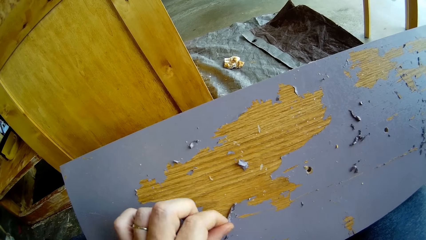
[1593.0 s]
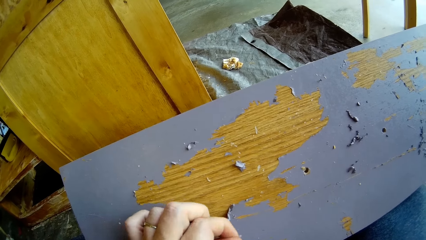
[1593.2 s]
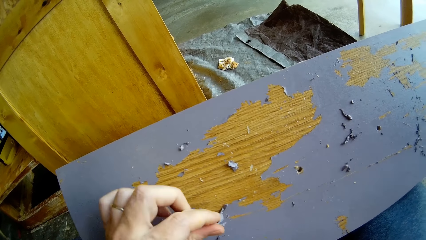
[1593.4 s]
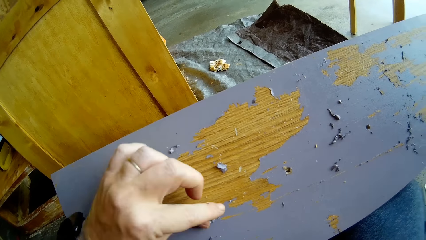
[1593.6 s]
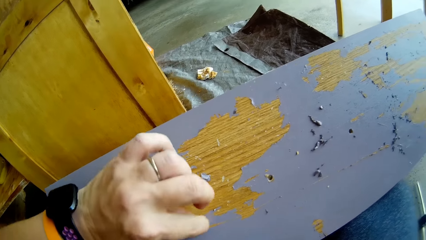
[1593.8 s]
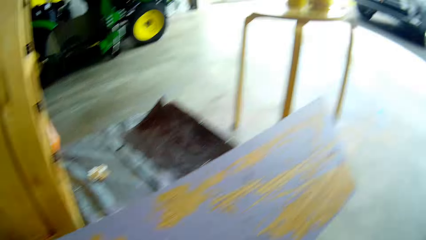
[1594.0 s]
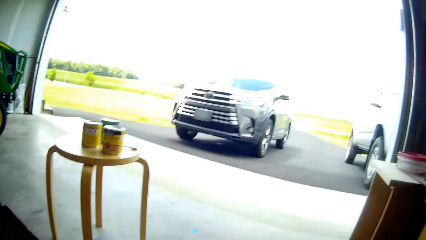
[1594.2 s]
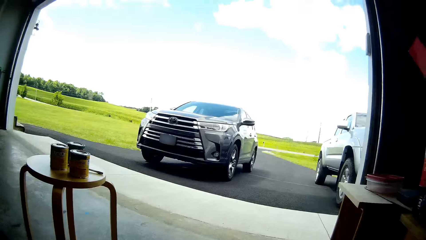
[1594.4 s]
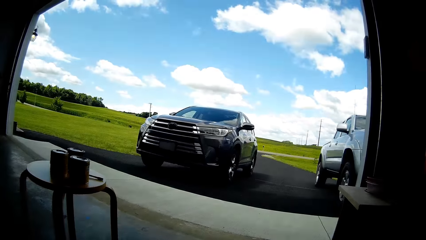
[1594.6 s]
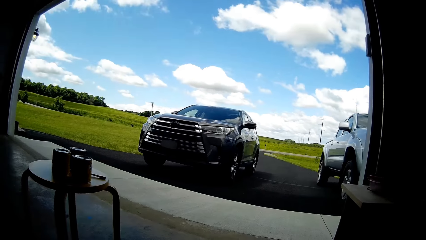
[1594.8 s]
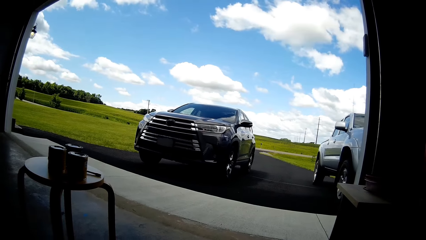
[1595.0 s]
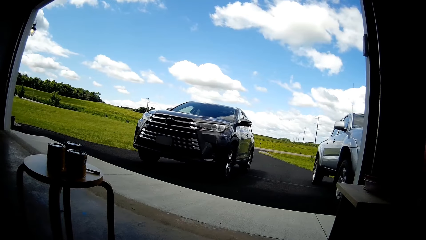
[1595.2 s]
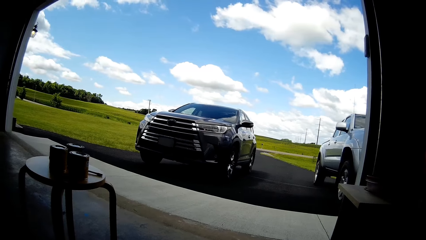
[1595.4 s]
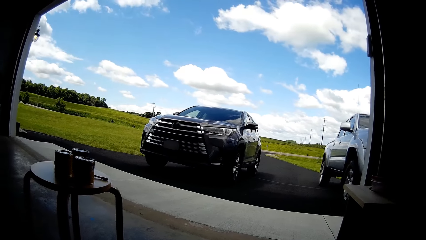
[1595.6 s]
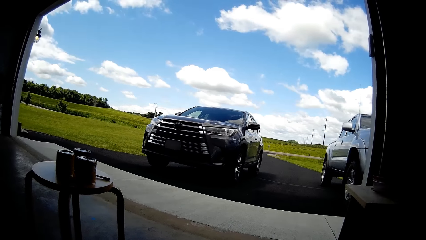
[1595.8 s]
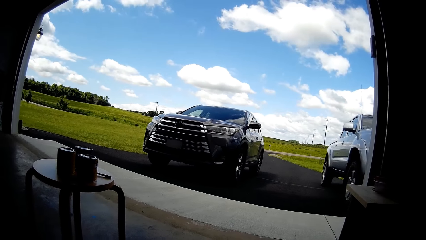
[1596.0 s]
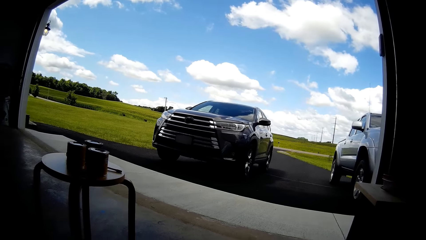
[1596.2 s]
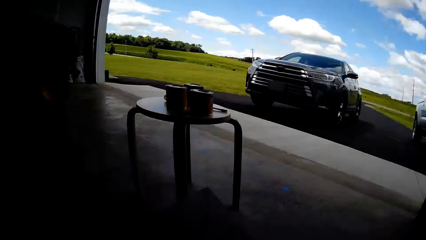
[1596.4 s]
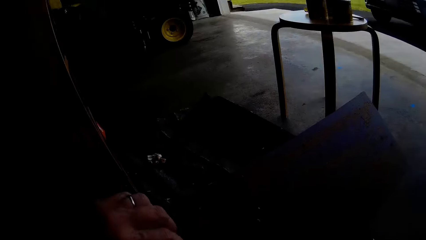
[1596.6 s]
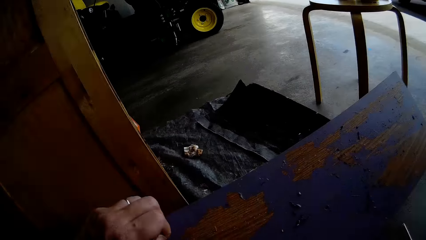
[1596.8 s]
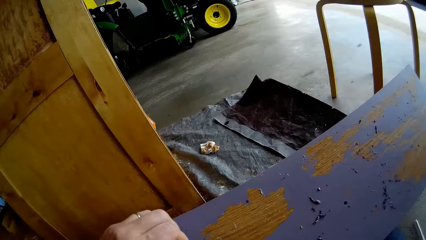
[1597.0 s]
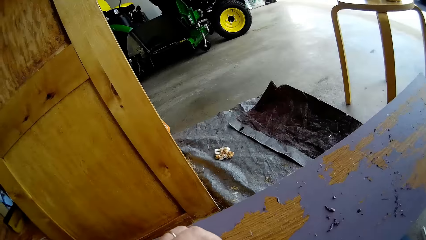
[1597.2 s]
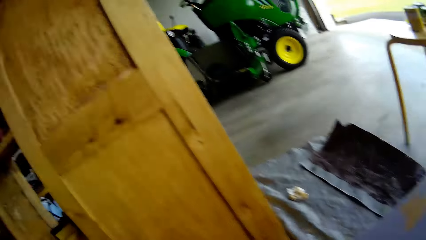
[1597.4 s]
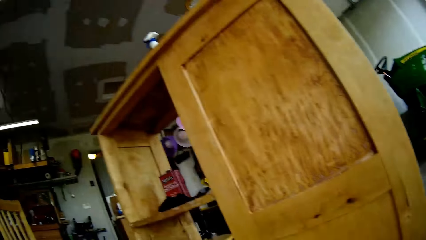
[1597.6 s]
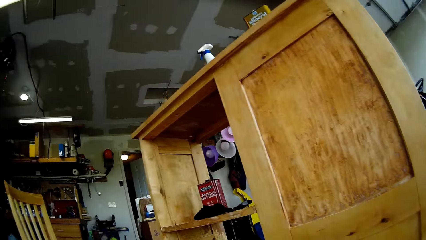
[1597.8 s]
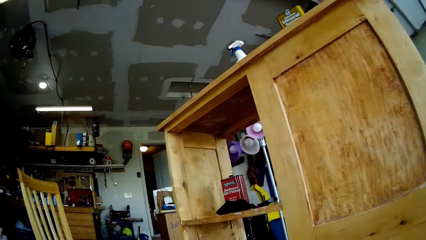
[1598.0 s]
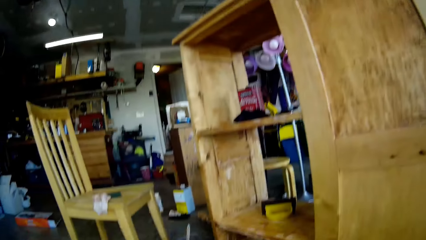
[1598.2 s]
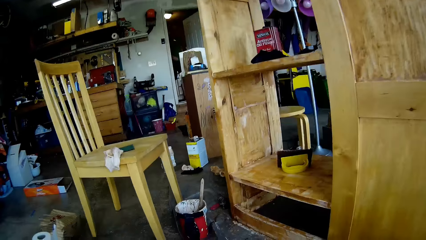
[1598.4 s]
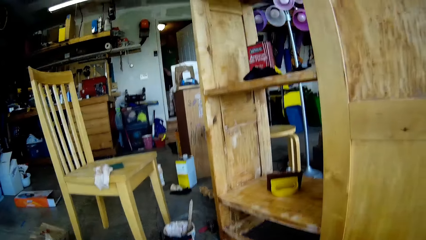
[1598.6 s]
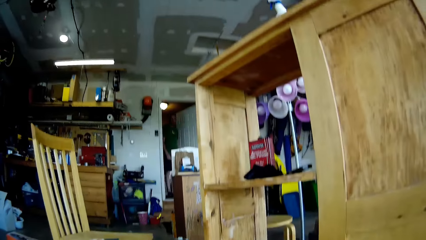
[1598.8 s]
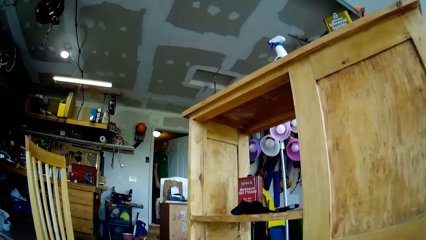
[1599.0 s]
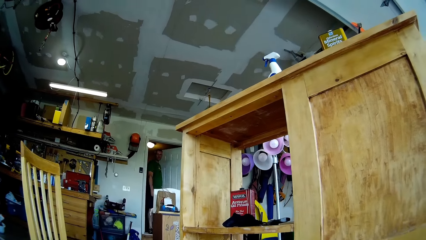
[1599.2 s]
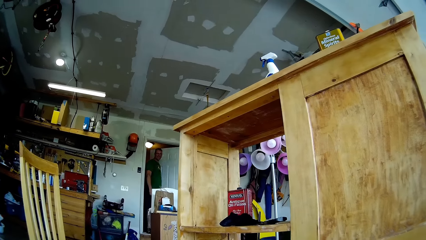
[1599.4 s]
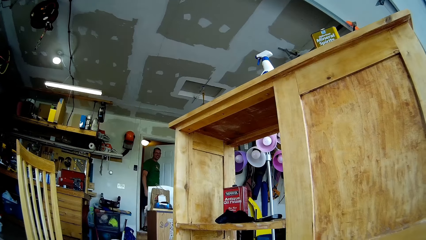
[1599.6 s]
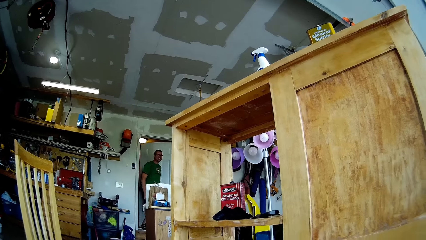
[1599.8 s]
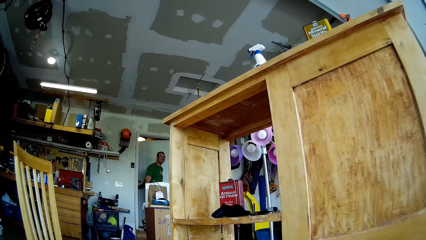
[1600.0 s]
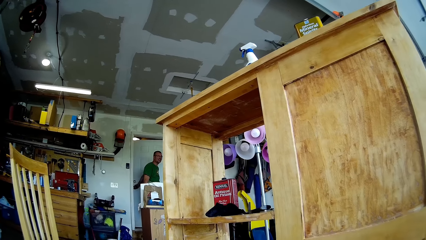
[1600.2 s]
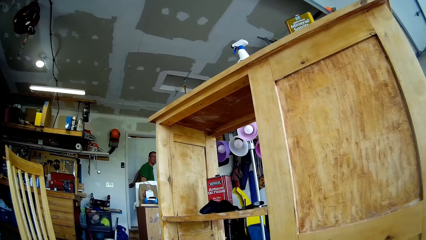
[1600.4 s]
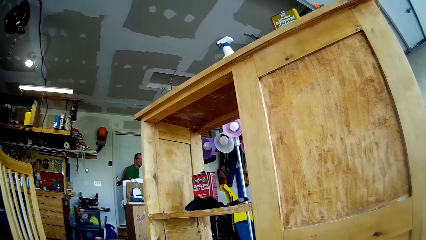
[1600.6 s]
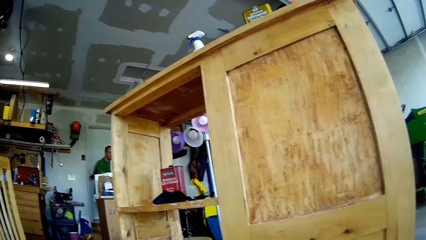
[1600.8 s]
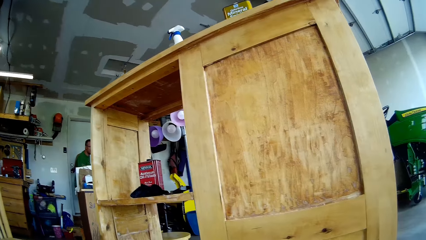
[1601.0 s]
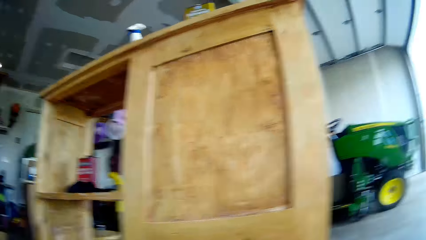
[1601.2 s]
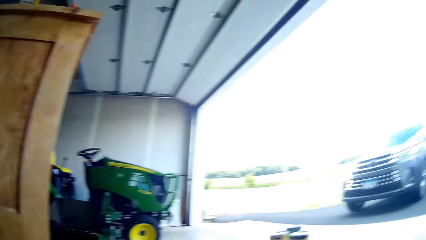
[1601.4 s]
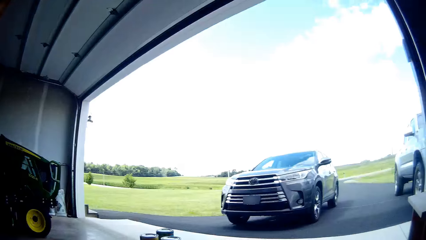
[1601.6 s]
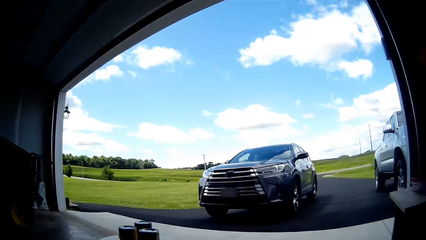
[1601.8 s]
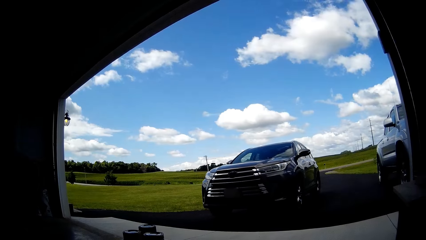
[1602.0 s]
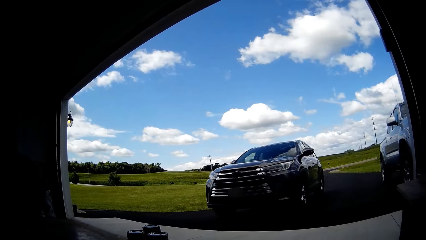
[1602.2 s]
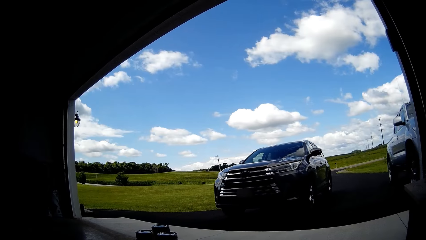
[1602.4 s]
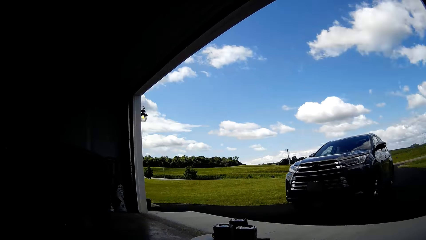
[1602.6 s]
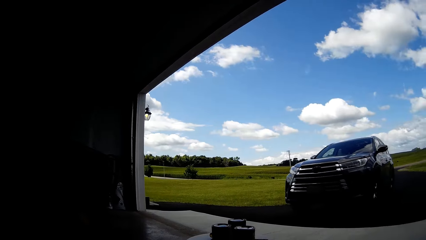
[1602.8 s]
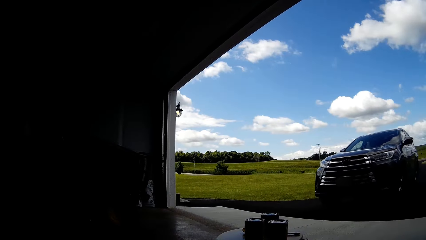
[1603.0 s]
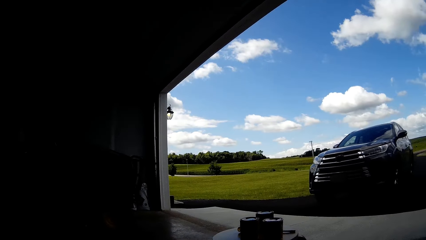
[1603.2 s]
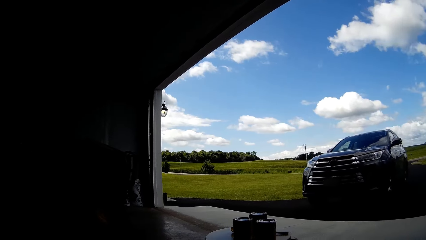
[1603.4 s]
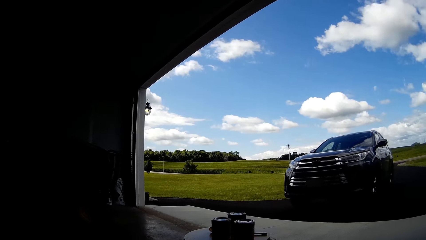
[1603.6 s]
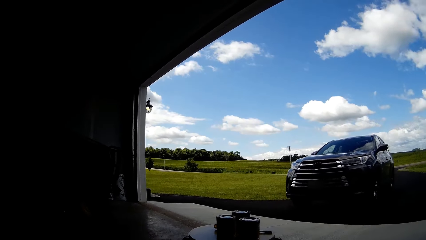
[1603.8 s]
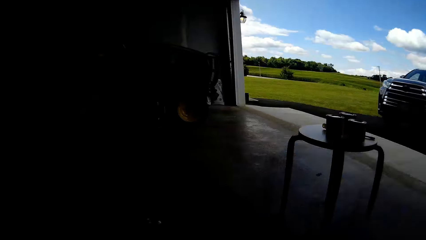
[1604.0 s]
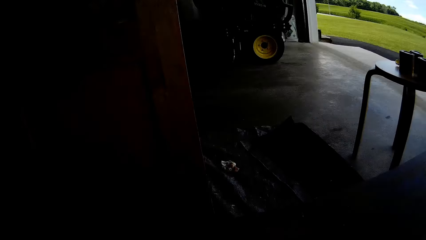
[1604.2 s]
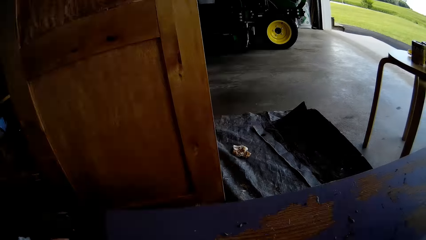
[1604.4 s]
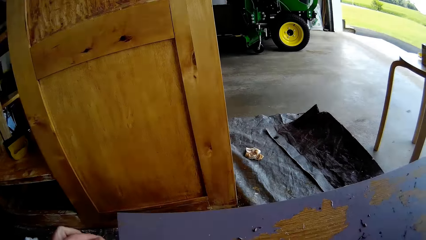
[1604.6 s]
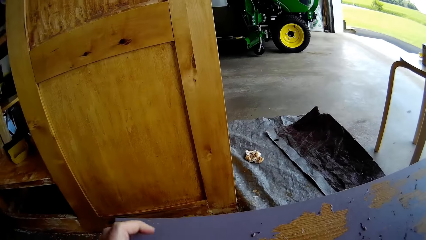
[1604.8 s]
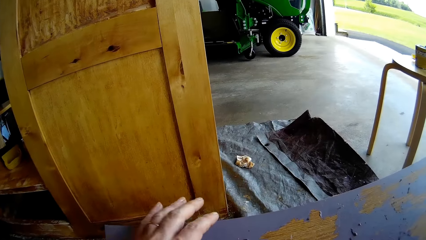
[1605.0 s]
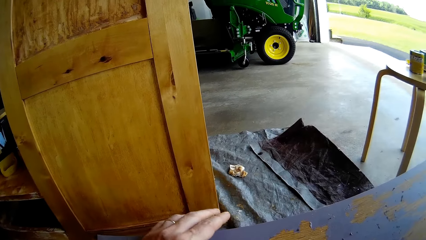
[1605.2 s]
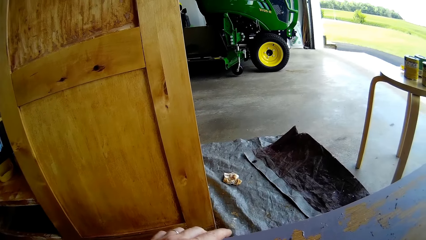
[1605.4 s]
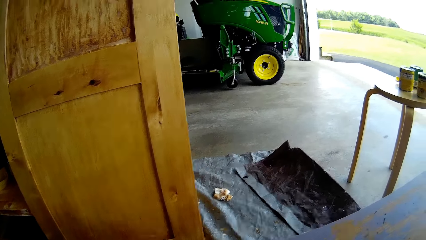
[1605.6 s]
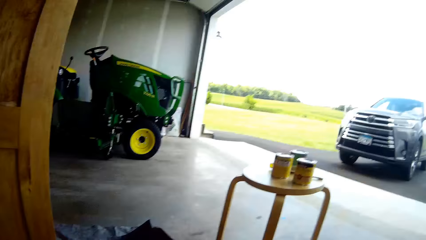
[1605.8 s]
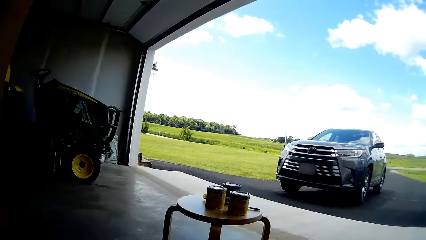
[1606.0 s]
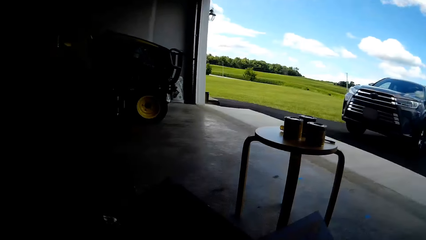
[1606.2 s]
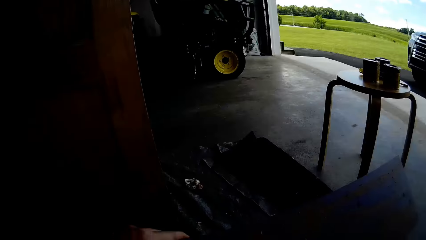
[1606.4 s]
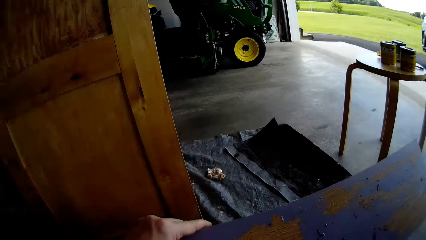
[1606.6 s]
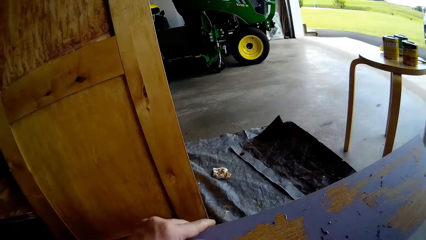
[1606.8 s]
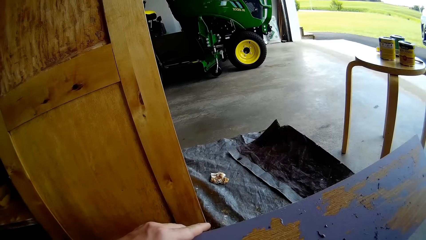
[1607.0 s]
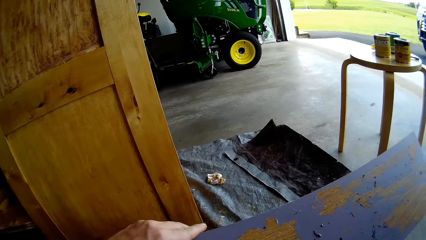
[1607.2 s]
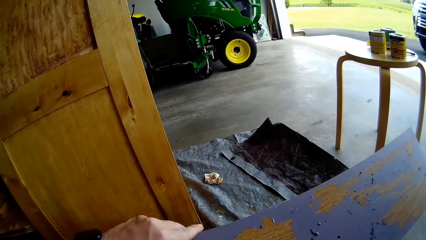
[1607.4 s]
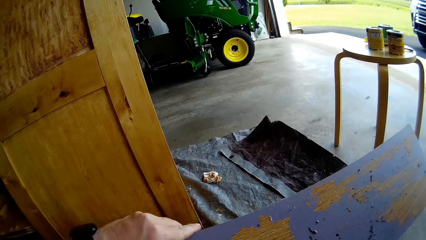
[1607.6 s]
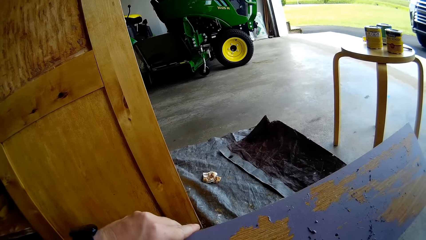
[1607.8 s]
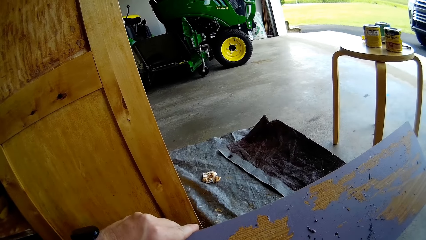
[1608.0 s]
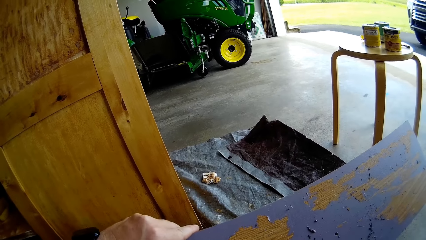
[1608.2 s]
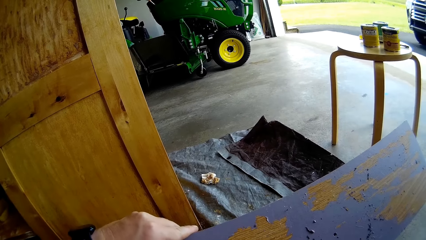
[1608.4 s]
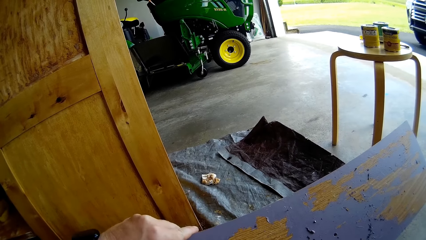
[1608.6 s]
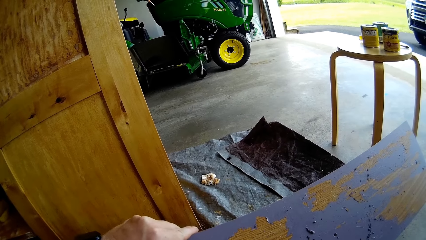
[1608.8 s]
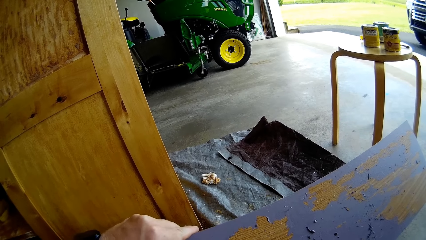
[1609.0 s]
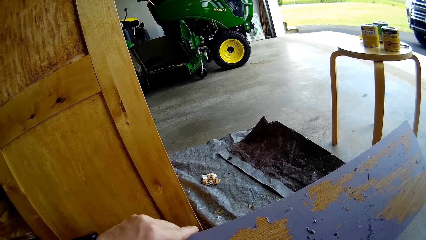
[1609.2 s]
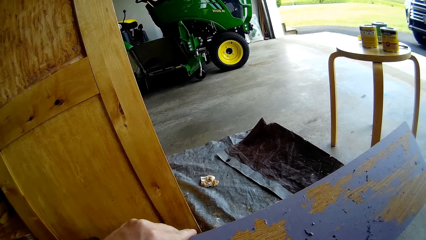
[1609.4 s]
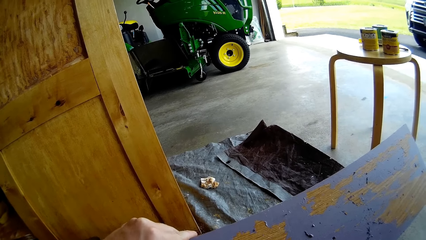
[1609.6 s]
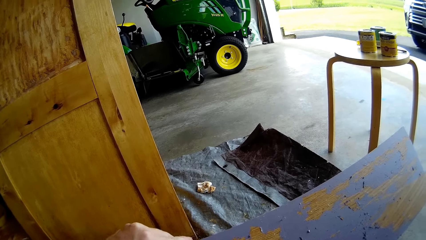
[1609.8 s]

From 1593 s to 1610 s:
The camera wearer looks outside. They peel the paint from the board. They look at a man. The man walks in the house and closes the door. The camera wearer looks outside. They move the hand to the wooden structure. They remove the paint on the wooden structure.
